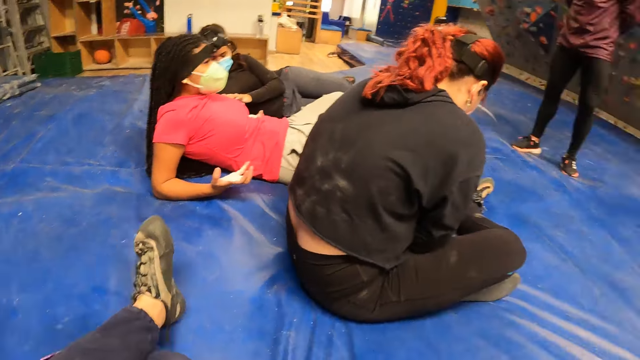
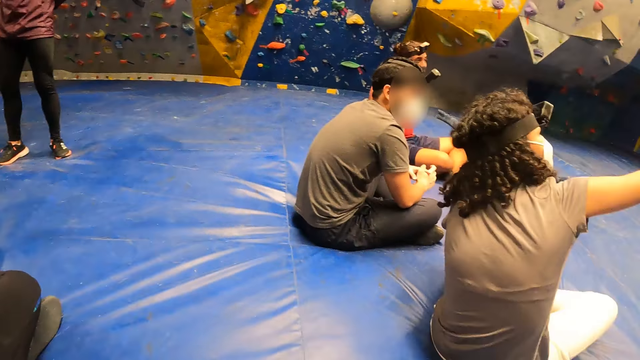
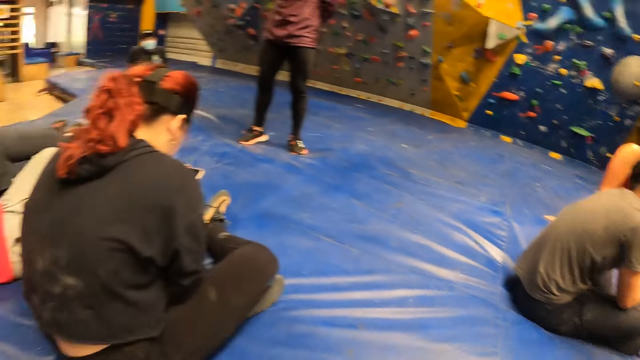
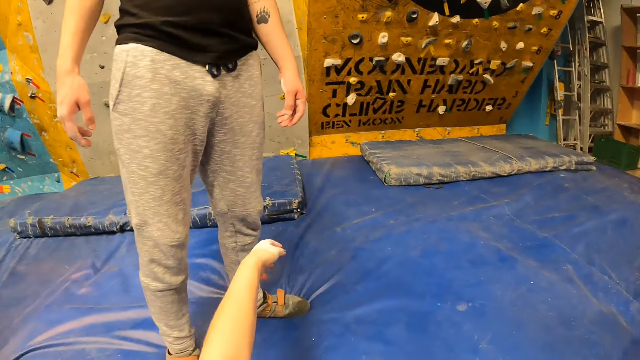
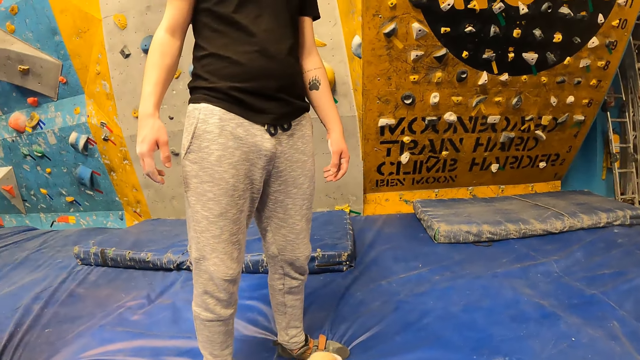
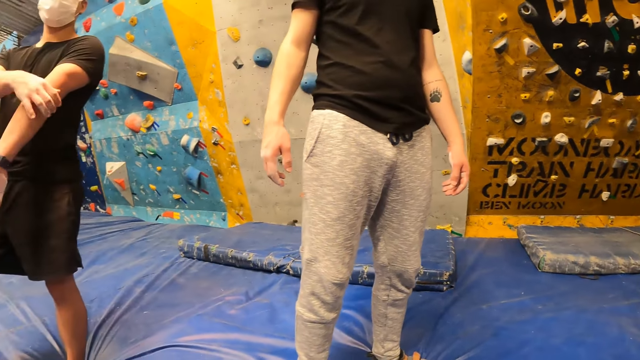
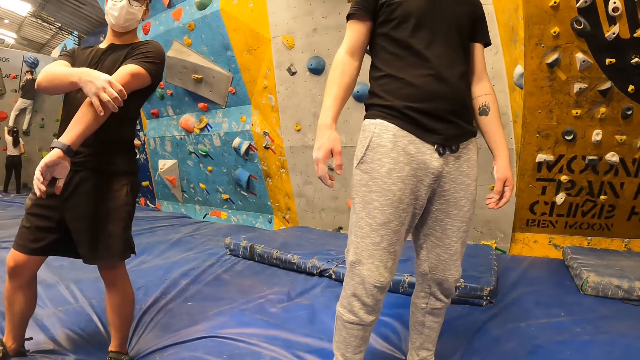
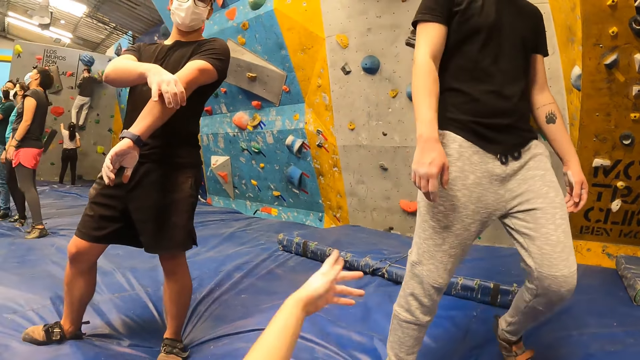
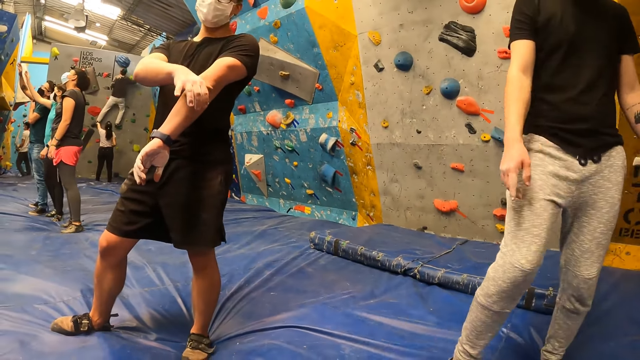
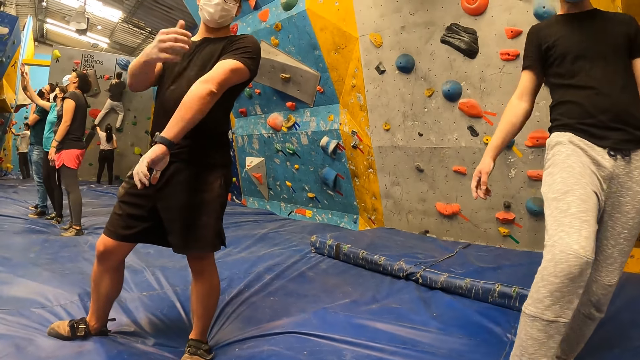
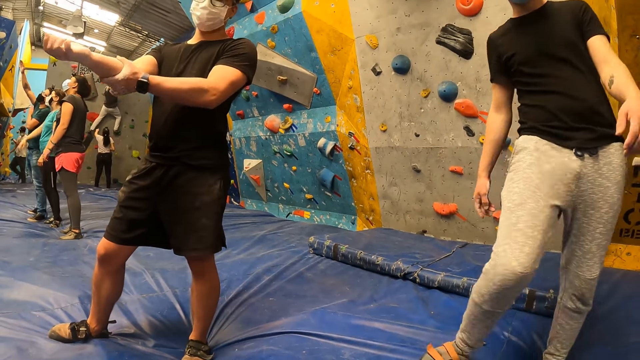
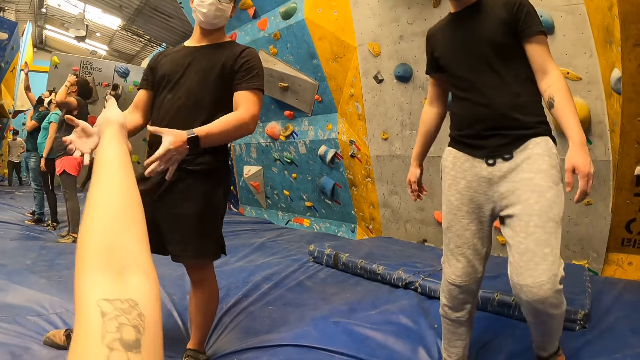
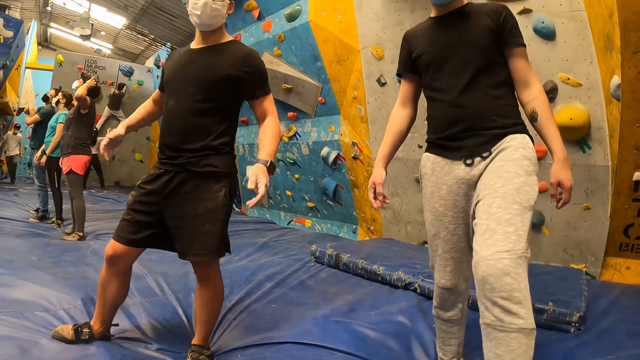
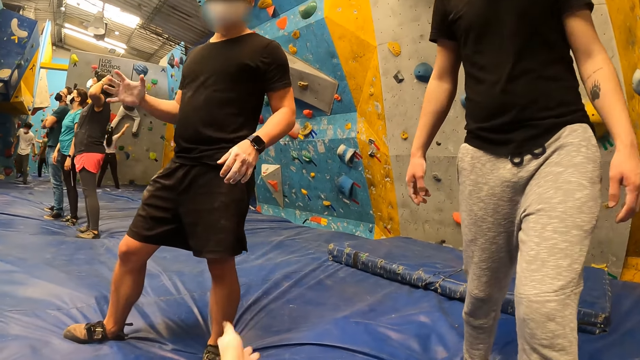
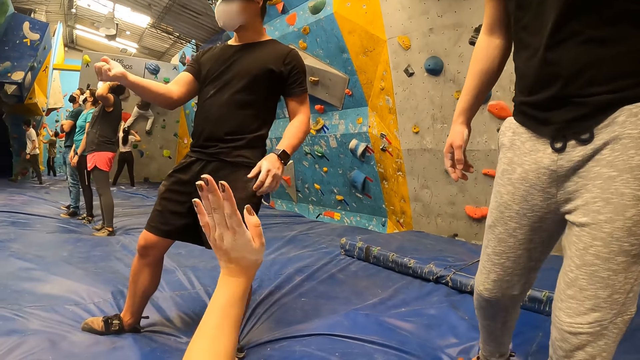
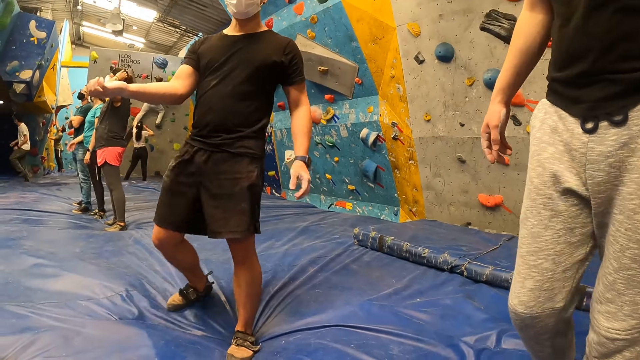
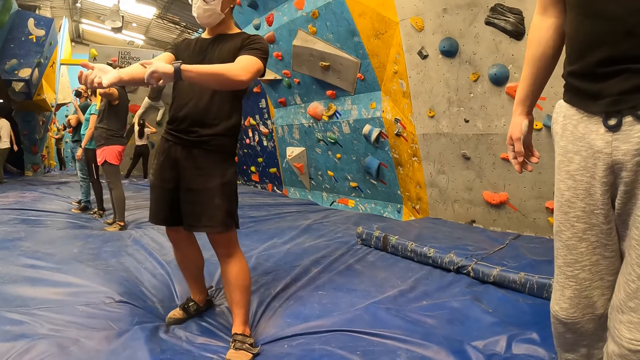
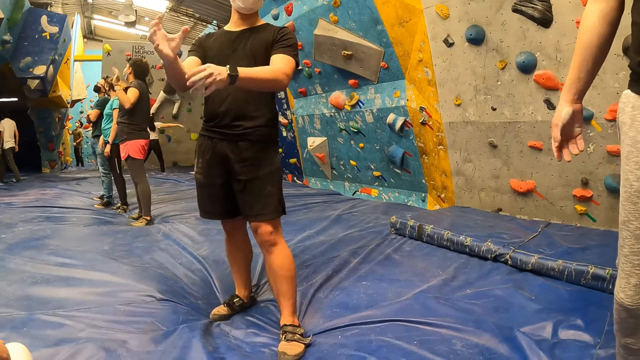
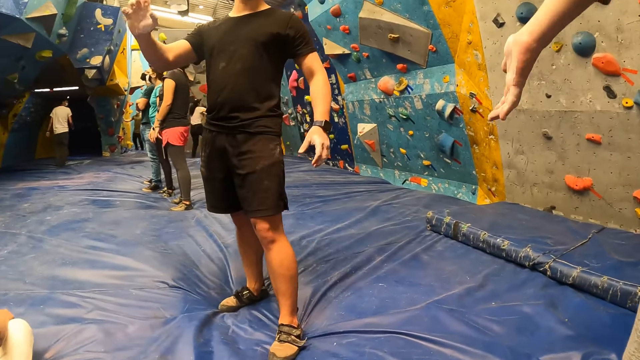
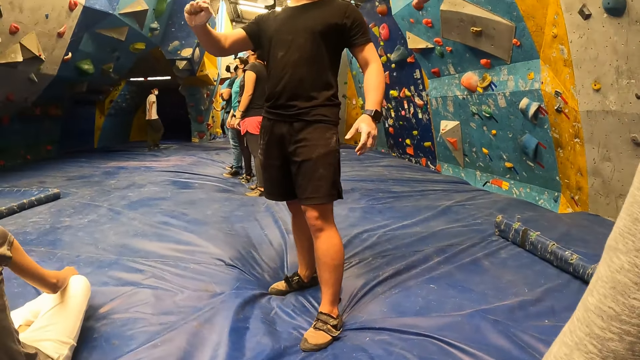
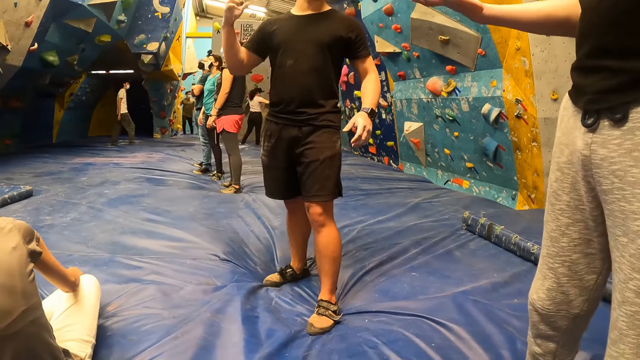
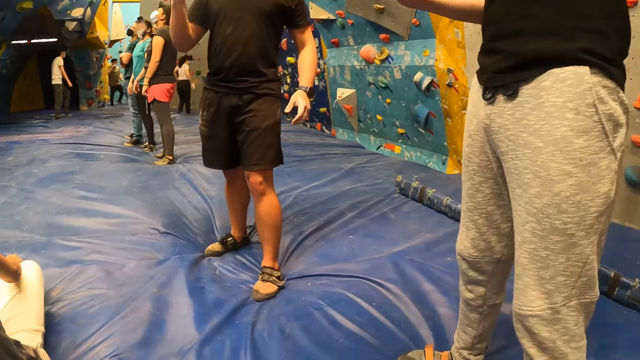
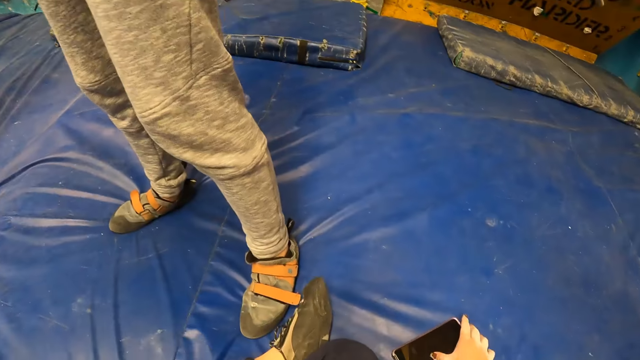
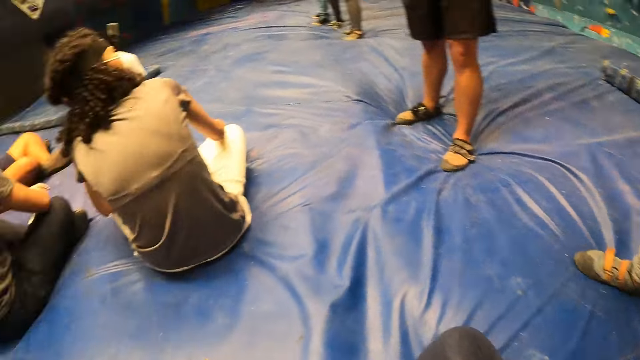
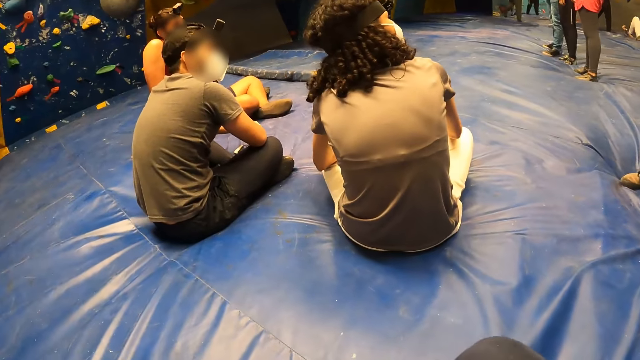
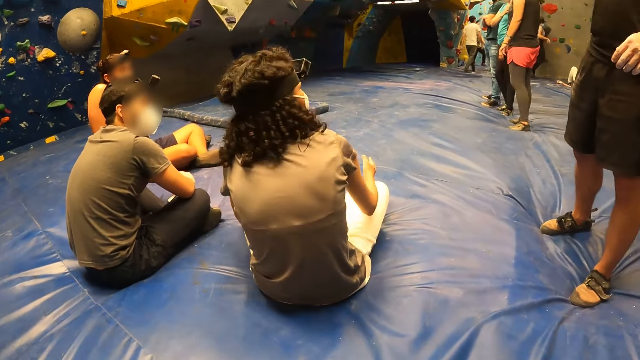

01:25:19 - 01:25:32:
The camera wearer interacts with the man. The man grabs his arm with his left hand, shakes both hands, flexes his right hand, rubs his arm with his left hand, and flexes his right hand.

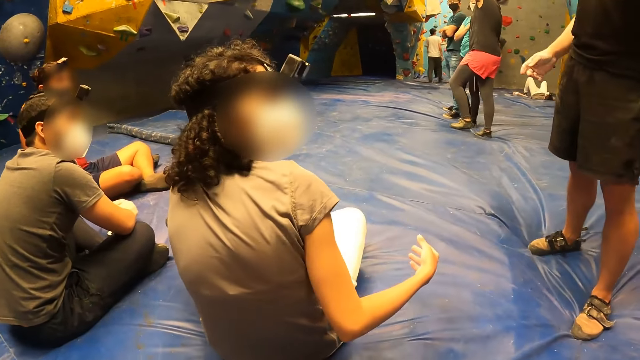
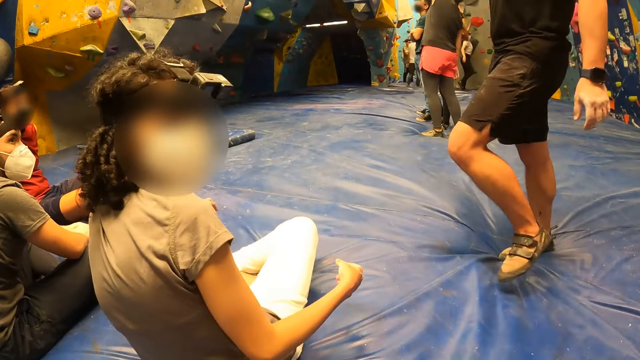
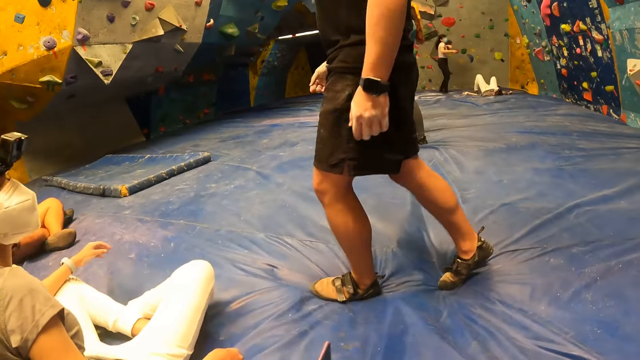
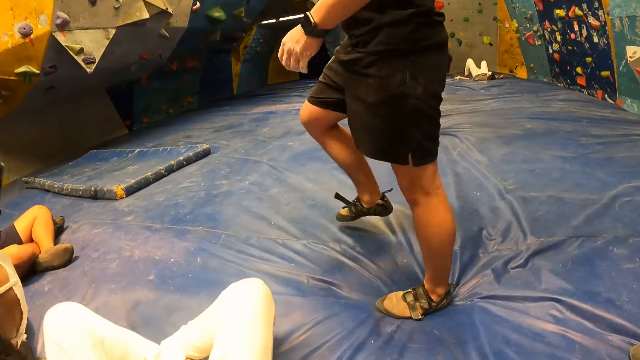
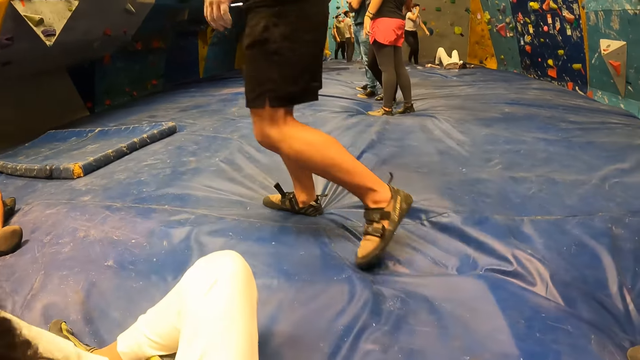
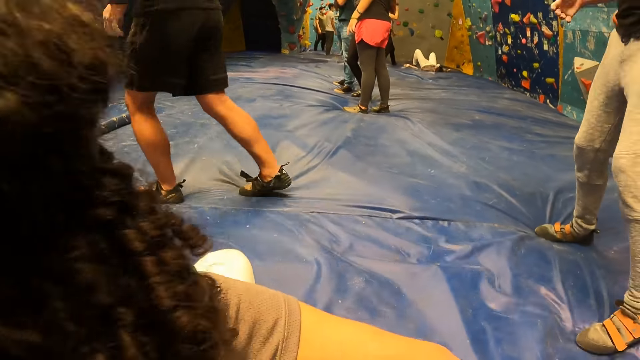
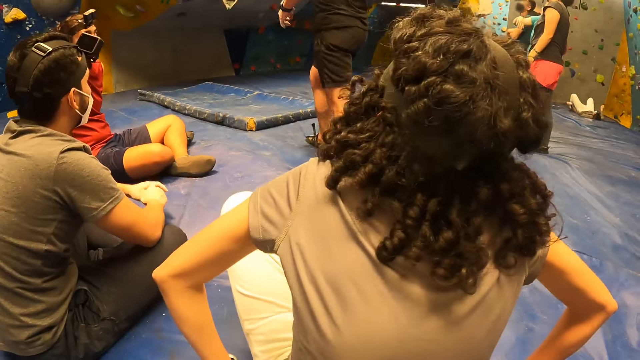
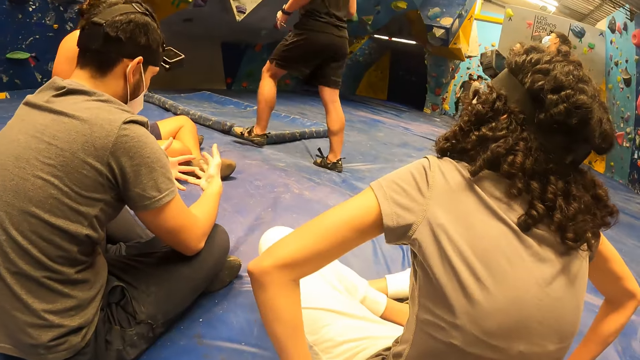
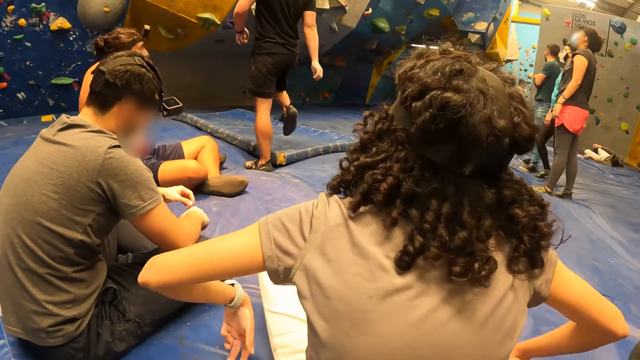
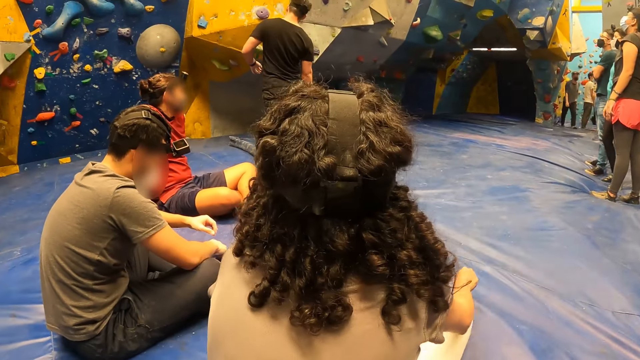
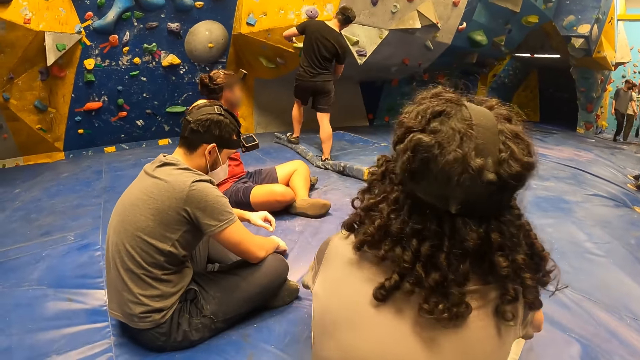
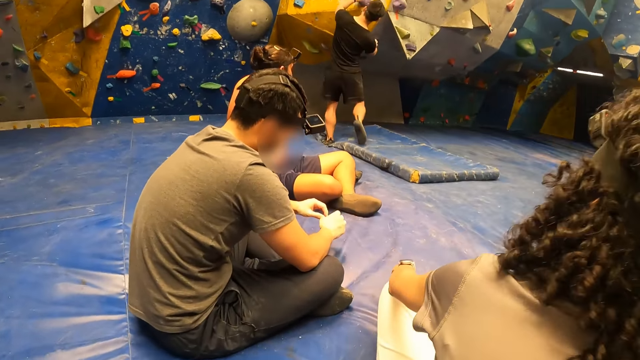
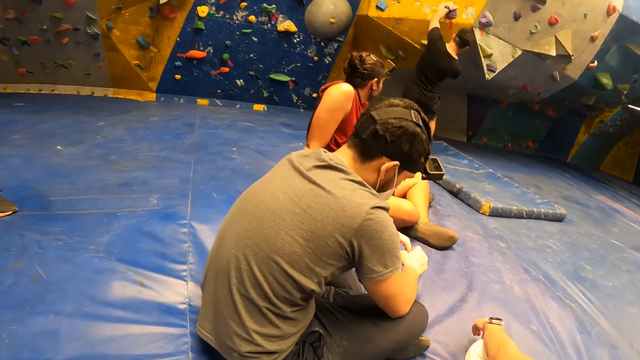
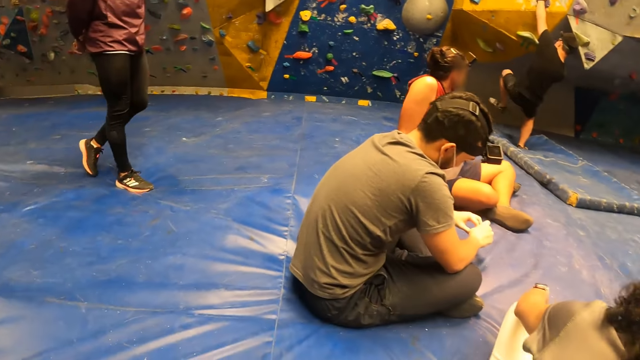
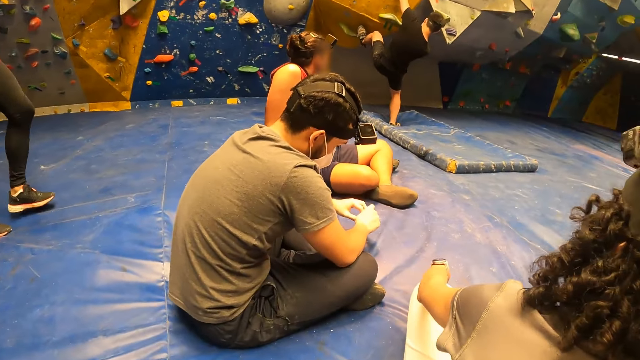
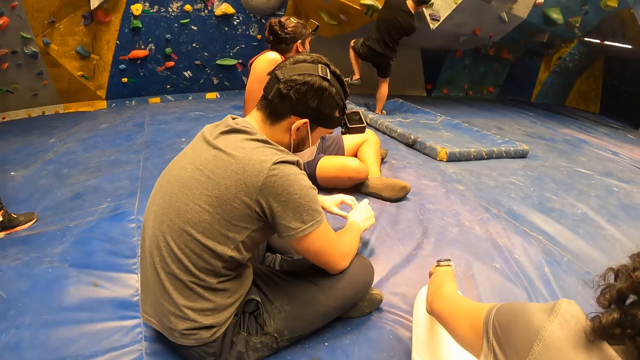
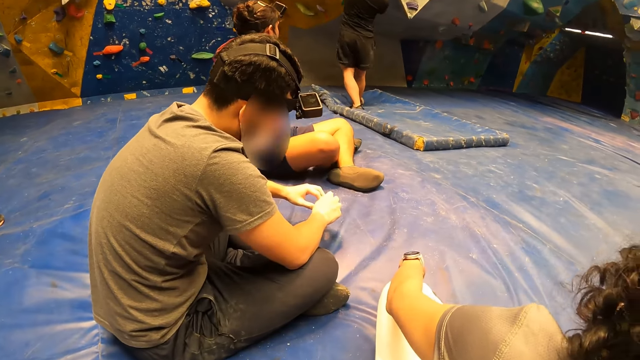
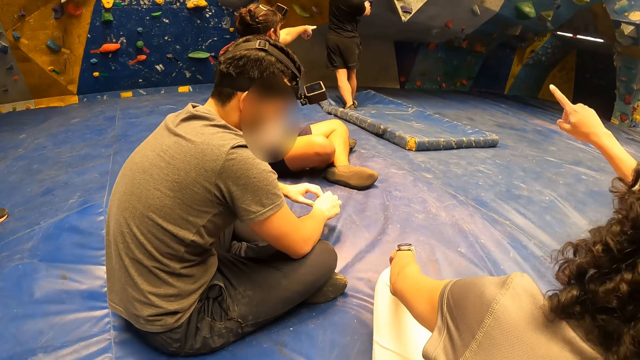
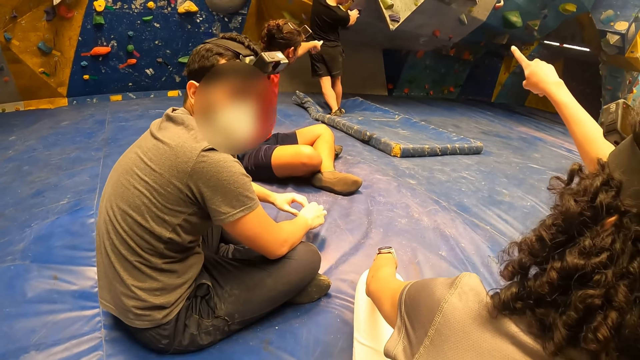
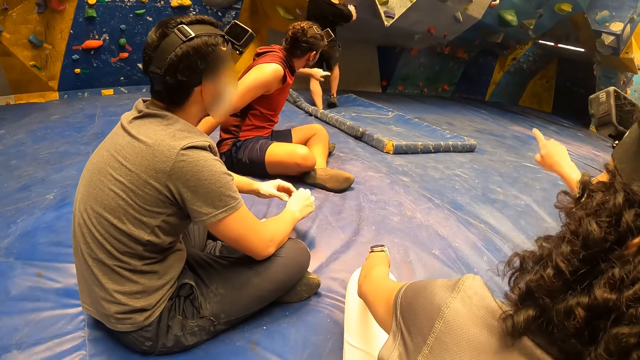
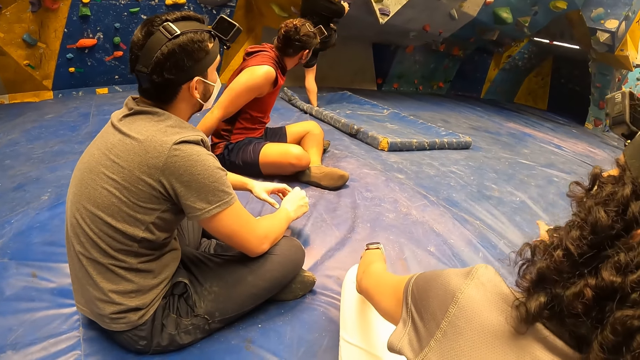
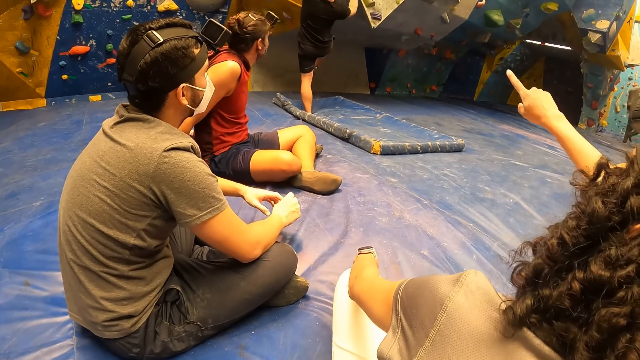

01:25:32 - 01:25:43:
The man walks towards the bouldering wall and climbs the bouldering wall with both hands. Another man points his left hand at the bouldering wall. The woman points her right hand at the bouldering wall.
